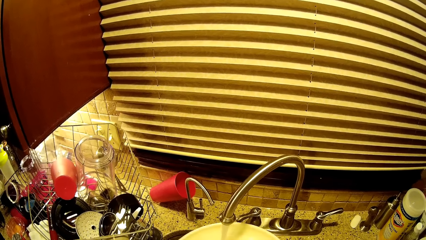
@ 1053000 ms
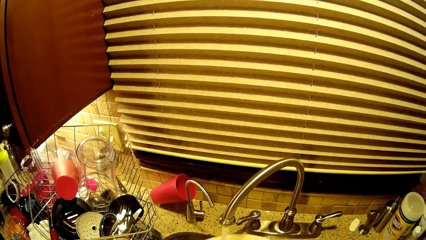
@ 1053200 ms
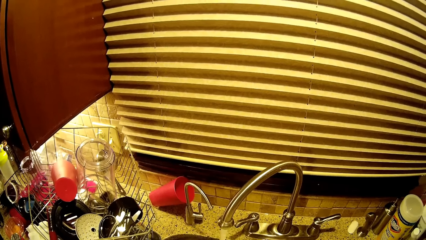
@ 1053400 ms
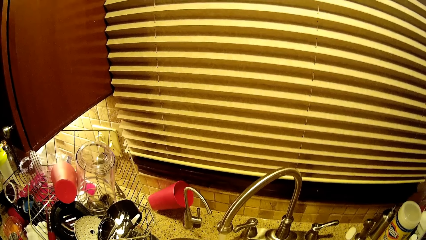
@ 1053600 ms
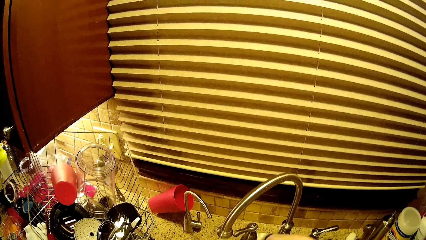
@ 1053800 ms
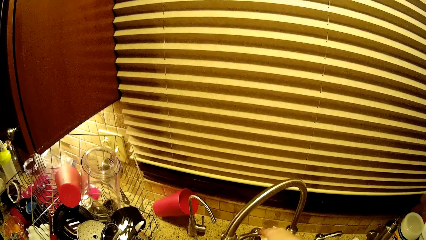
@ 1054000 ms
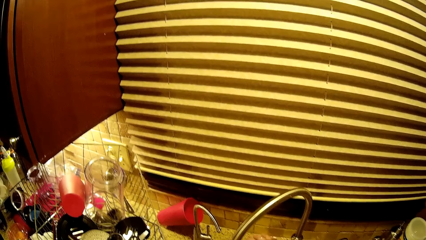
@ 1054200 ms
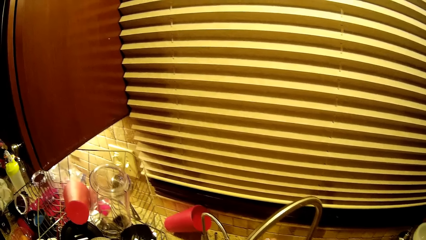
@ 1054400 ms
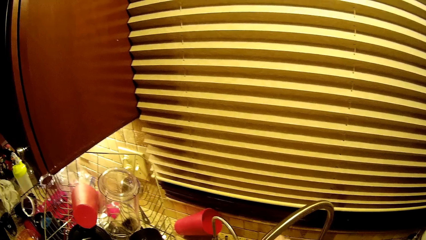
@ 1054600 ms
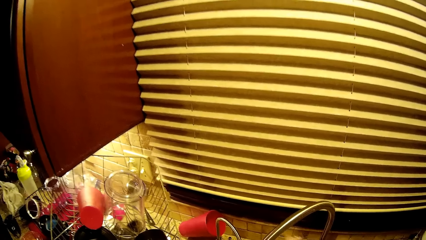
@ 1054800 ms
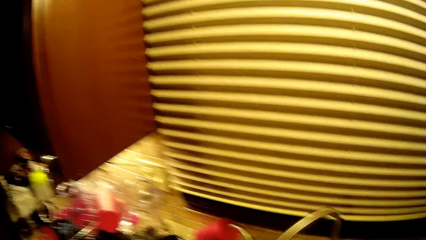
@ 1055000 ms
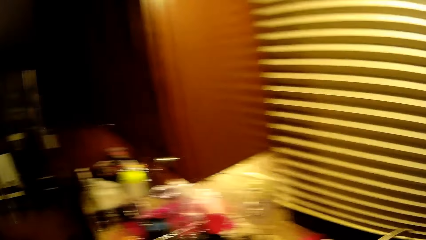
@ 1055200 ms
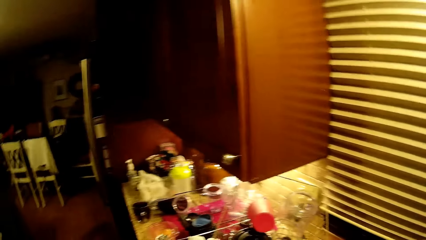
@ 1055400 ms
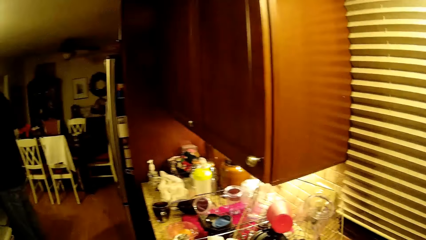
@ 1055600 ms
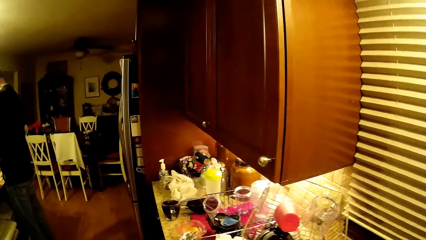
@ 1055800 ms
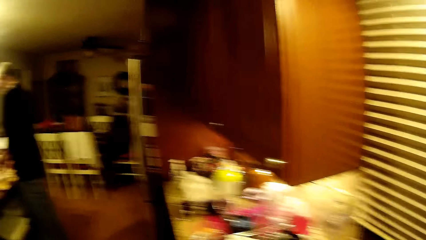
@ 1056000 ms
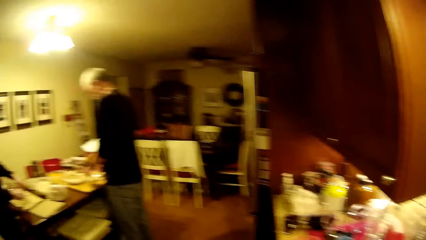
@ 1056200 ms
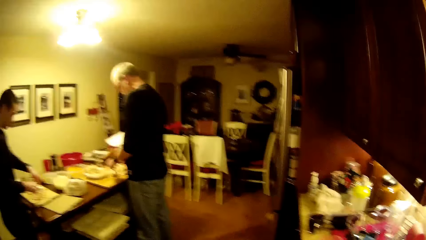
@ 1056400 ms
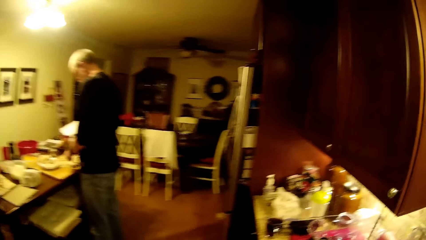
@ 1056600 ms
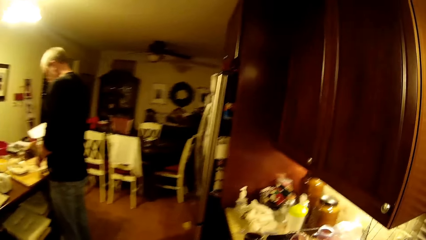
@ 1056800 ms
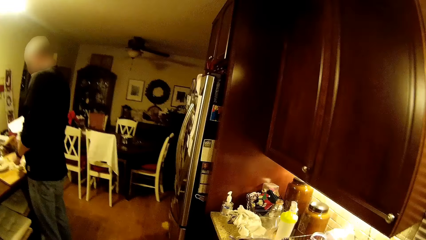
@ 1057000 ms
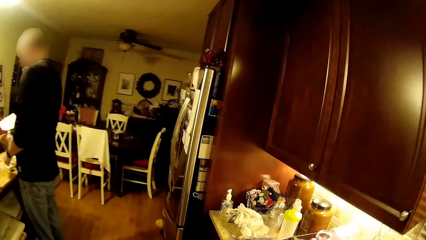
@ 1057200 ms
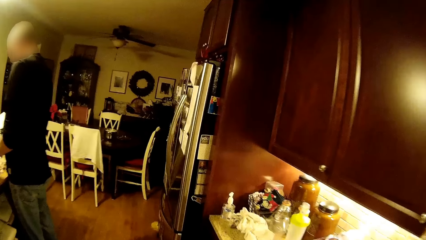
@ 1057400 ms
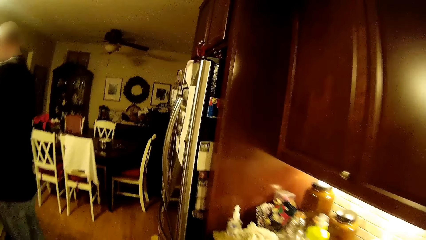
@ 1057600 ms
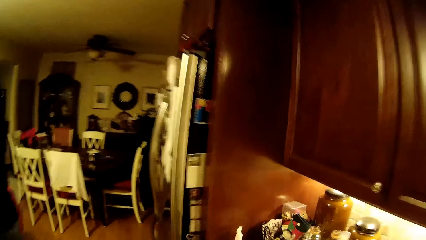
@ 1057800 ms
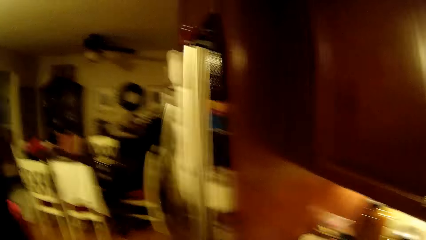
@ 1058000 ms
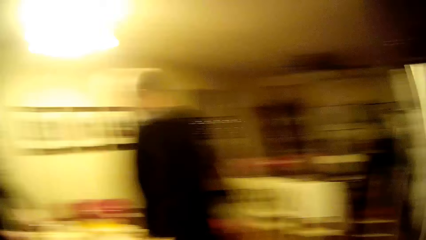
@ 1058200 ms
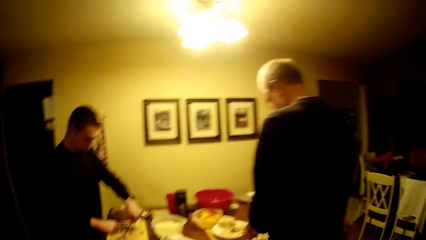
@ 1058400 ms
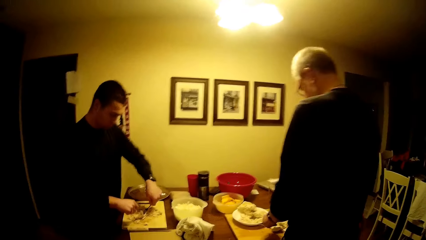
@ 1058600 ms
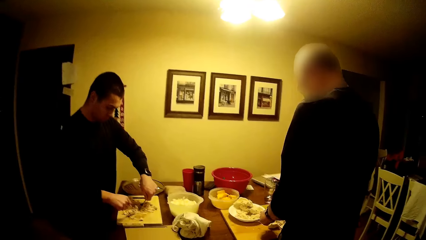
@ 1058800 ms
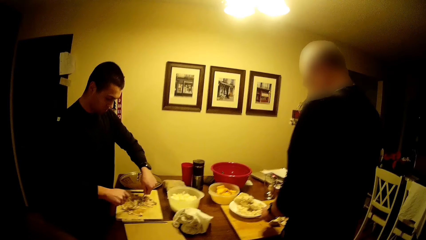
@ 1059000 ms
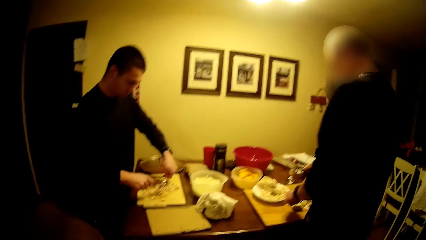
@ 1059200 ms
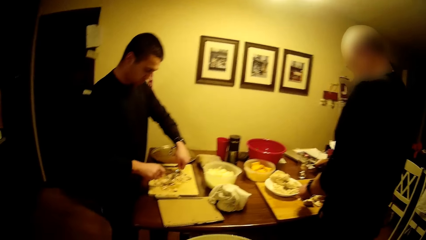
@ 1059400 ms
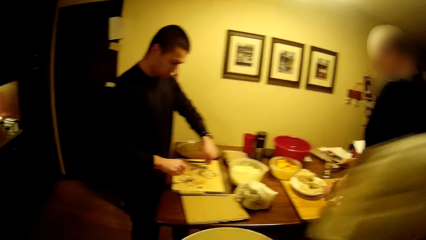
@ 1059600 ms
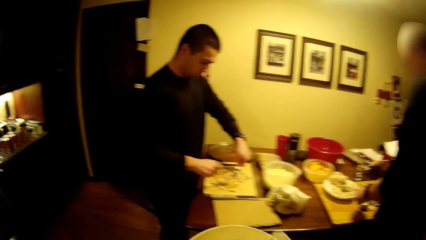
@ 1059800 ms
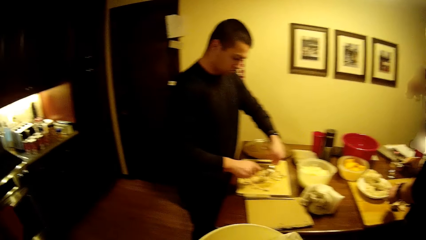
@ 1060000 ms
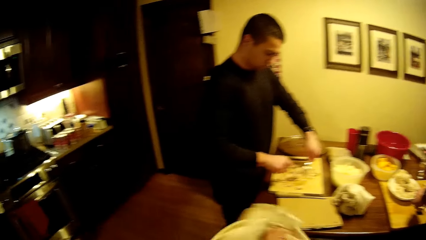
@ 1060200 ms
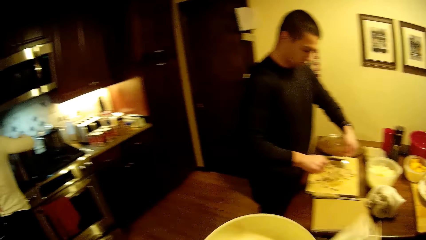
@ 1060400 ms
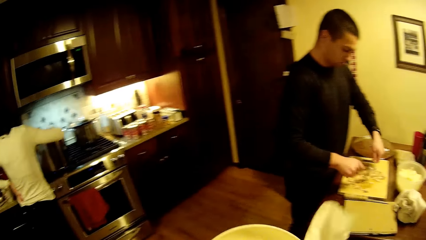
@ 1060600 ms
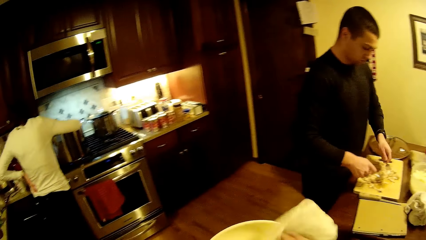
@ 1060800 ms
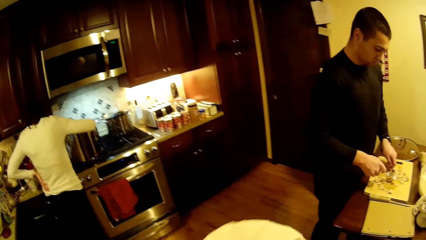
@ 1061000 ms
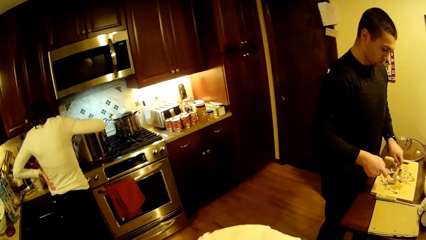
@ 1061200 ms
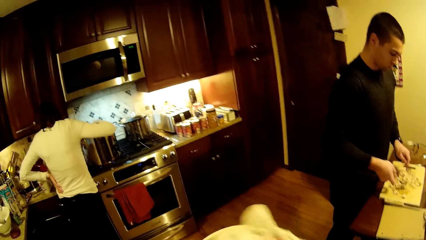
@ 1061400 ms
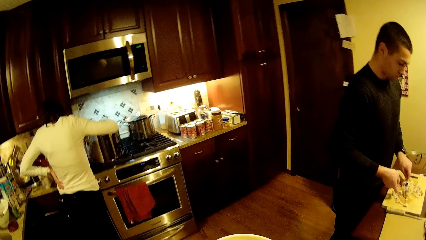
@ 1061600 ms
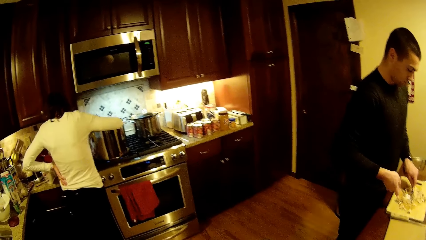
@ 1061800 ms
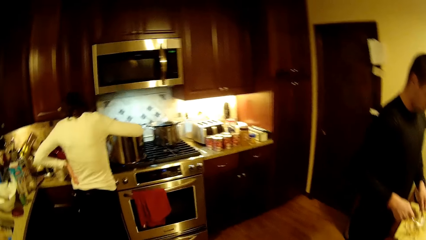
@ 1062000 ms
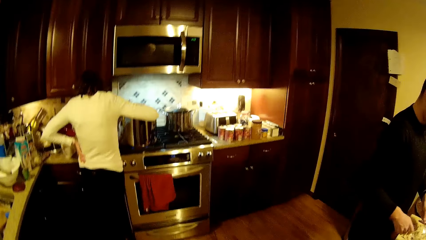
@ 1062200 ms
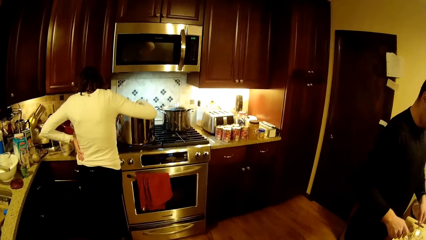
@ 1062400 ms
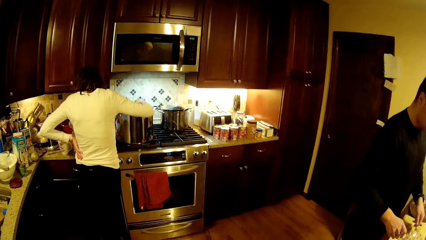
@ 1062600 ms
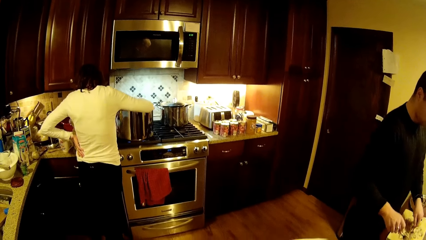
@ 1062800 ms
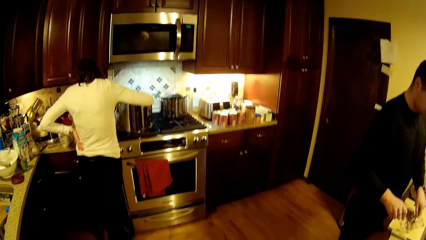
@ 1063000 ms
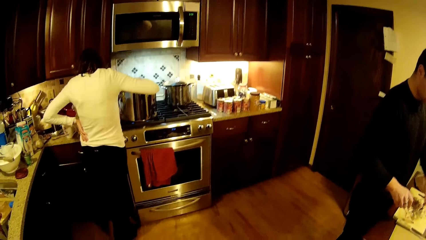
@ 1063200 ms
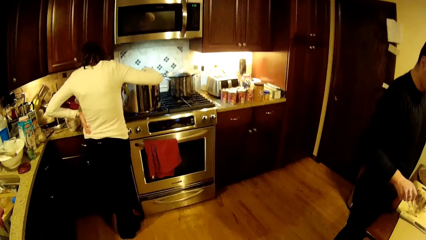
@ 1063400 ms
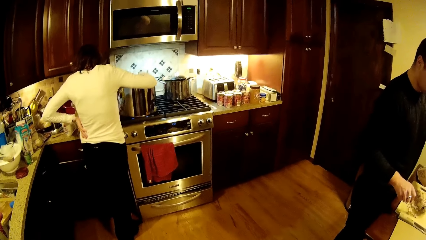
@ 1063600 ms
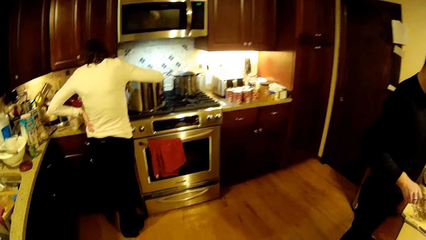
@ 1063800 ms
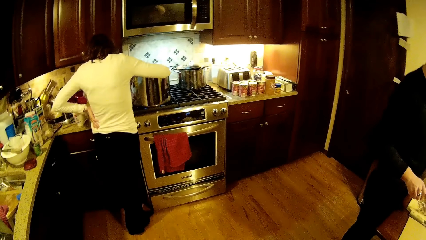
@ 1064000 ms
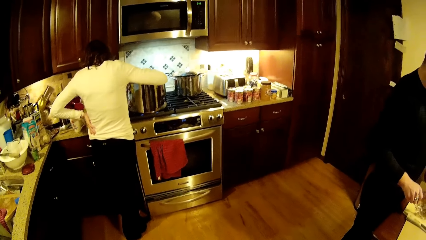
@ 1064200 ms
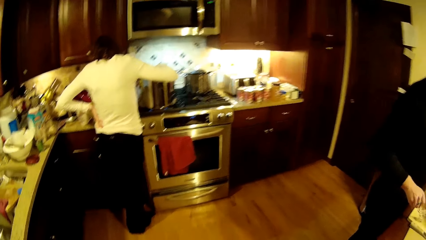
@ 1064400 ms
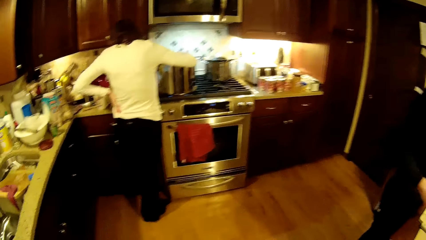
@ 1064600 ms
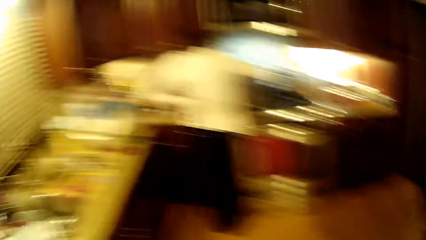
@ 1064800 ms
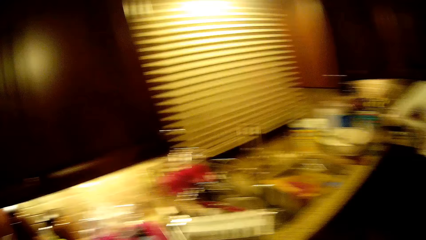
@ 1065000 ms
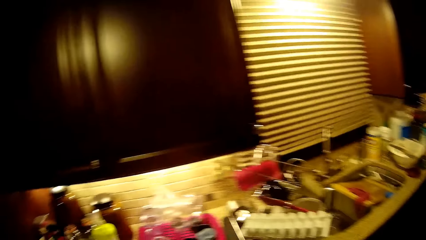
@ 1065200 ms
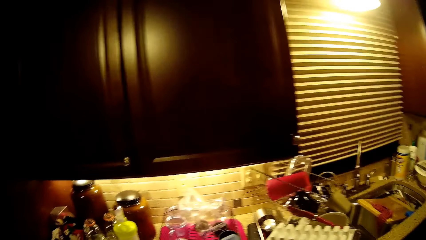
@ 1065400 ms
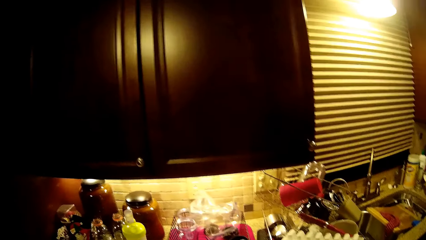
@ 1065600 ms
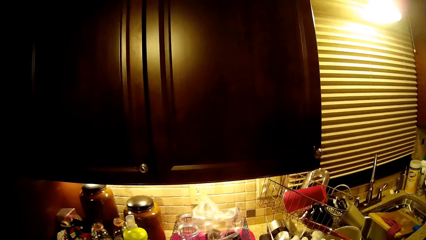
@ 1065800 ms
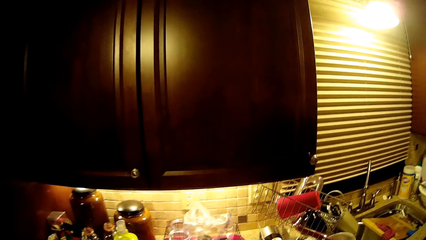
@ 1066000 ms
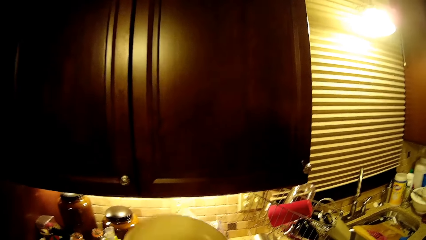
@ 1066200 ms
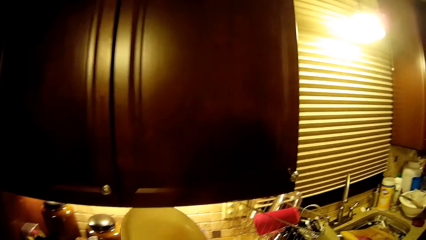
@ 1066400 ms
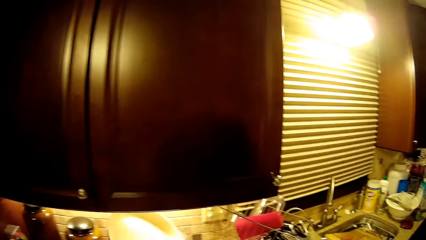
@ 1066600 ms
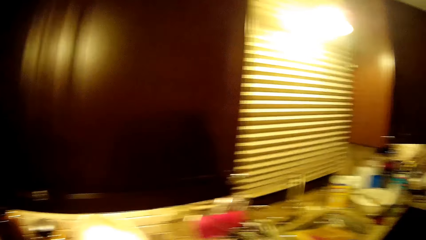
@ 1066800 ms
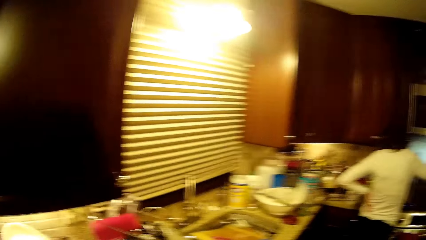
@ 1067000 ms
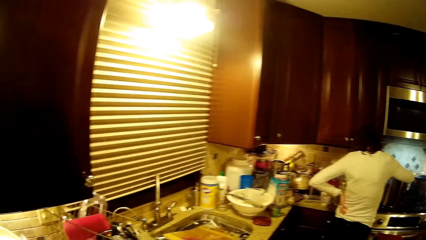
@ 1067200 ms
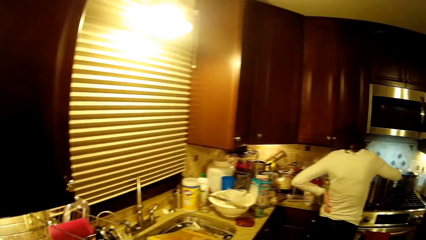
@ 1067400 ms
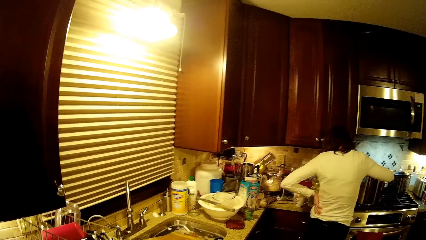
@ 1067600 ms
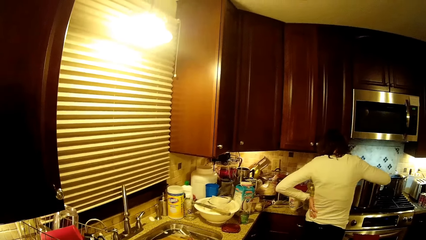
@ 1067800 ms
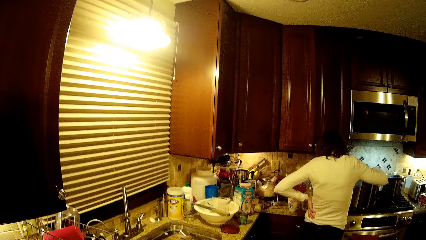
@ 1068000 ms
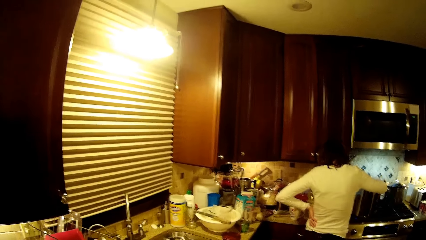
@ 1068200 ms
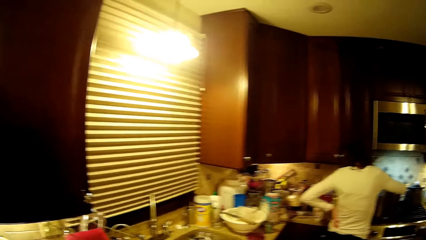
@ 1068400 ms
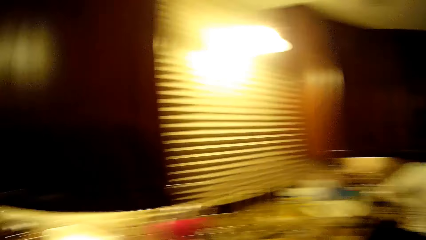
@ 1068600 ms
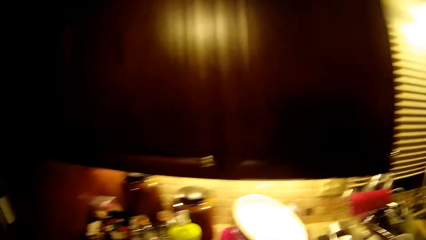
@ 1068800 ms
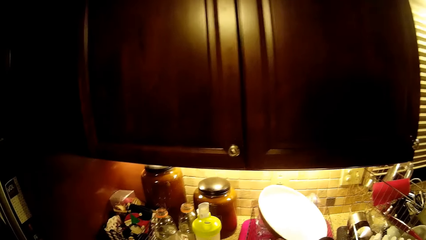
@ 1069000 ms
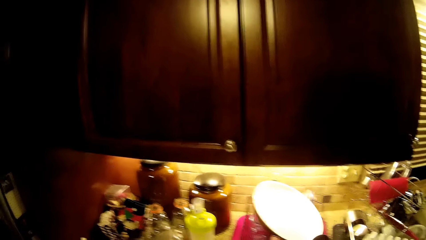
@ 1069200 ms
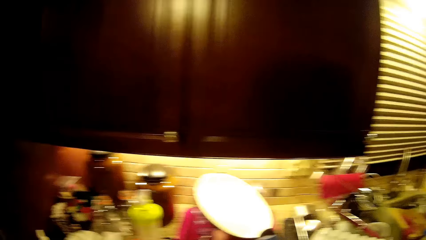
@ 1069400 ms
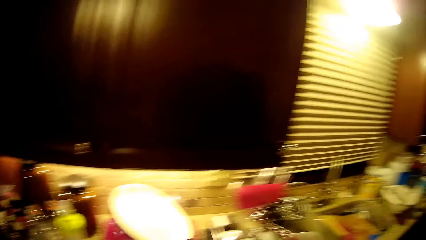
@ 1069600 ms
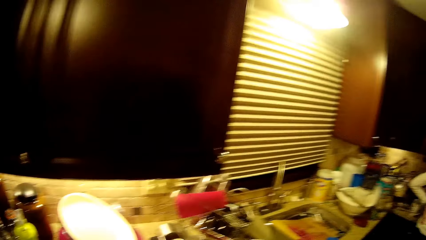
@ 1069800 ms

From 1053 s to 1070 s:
The camera wearer looks around the room. A man separates the food. The camera wearer wipes the cooking pan. Another man smashes the food with forks. A woman mixes the food. The camera wearer looks at the cabinet. They put the cooking pan on the dish drier. They look around the kitchen.
